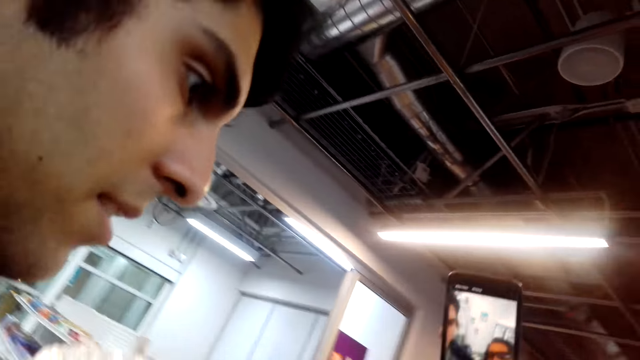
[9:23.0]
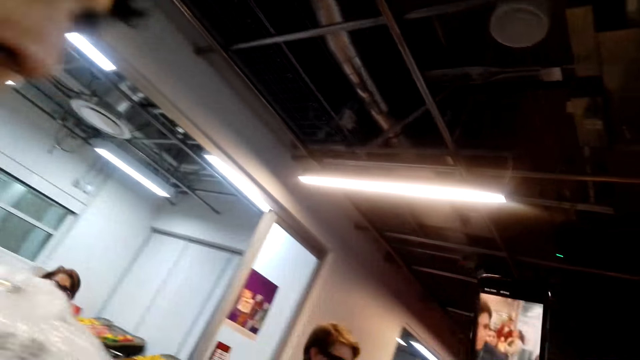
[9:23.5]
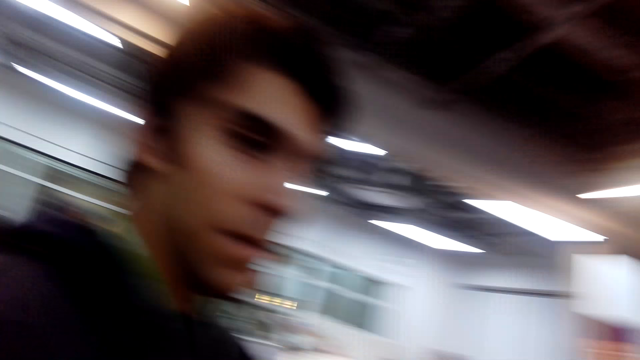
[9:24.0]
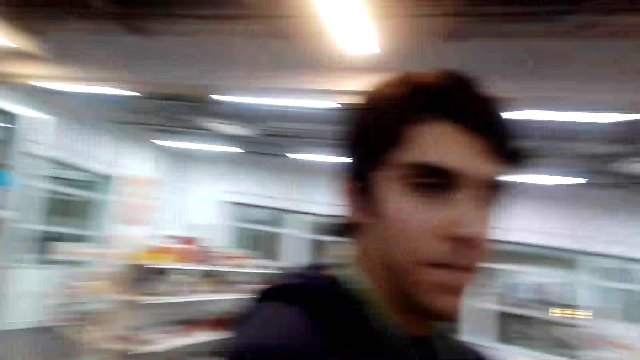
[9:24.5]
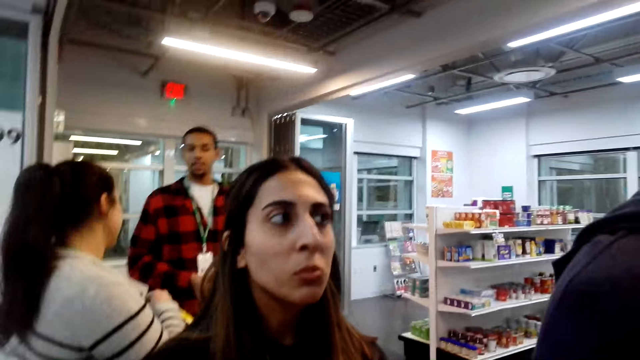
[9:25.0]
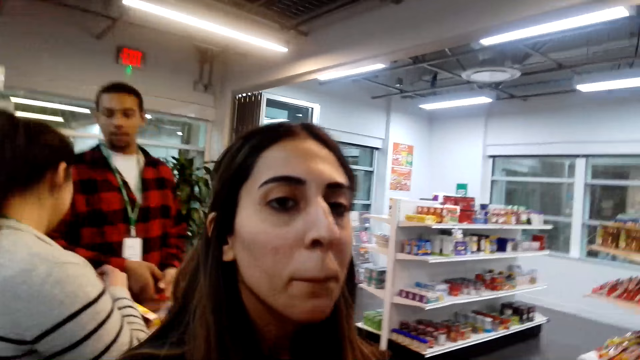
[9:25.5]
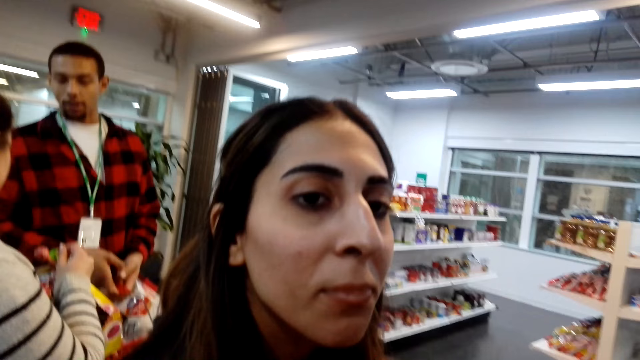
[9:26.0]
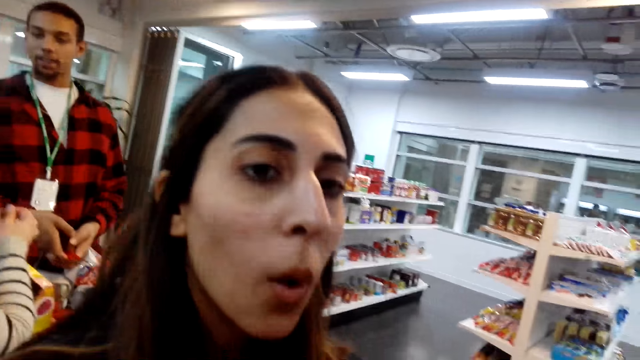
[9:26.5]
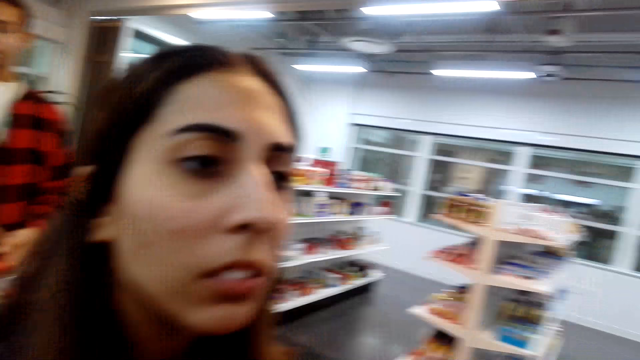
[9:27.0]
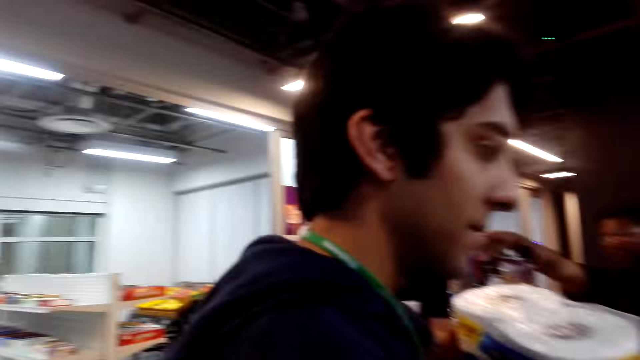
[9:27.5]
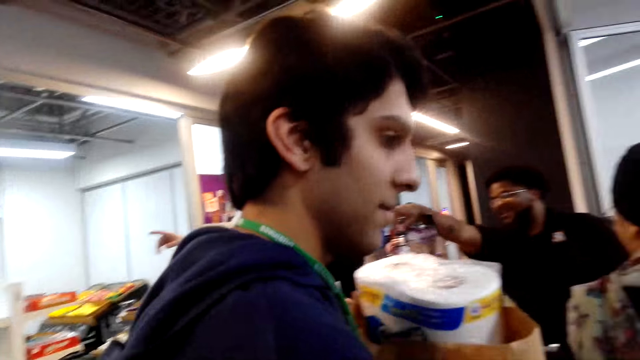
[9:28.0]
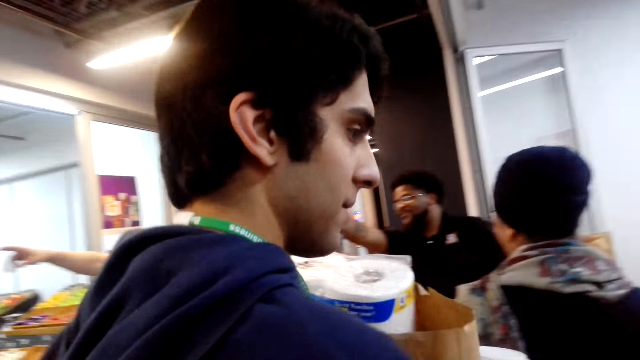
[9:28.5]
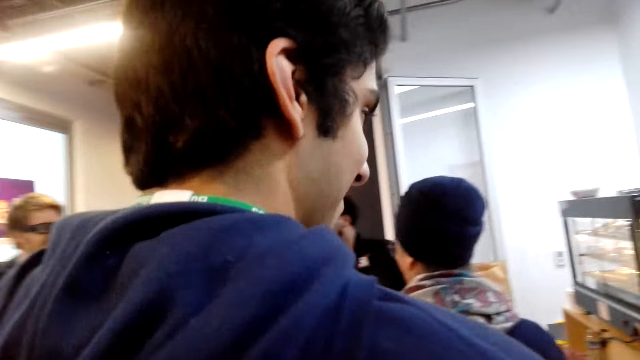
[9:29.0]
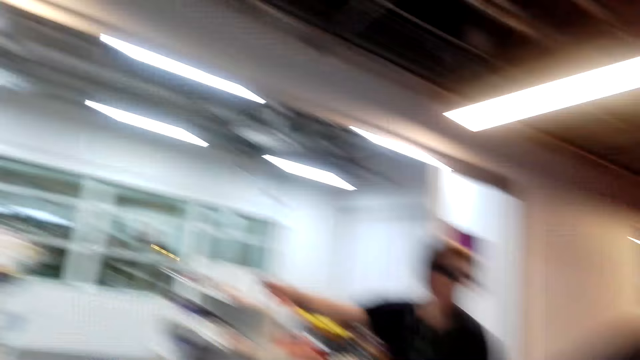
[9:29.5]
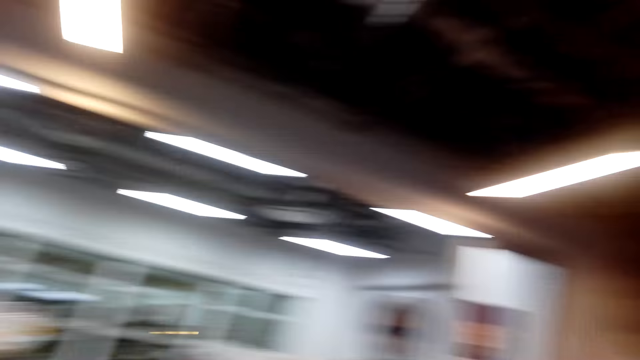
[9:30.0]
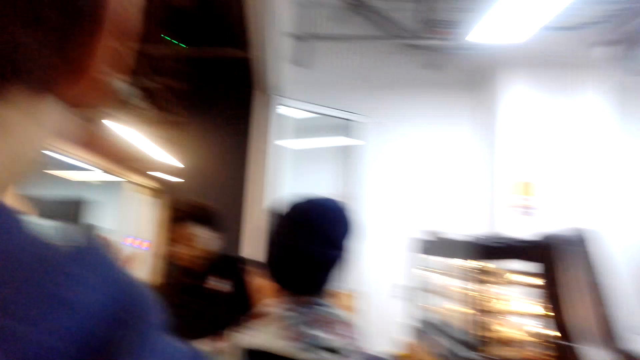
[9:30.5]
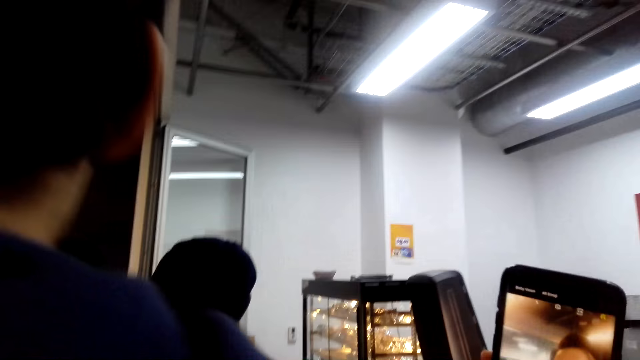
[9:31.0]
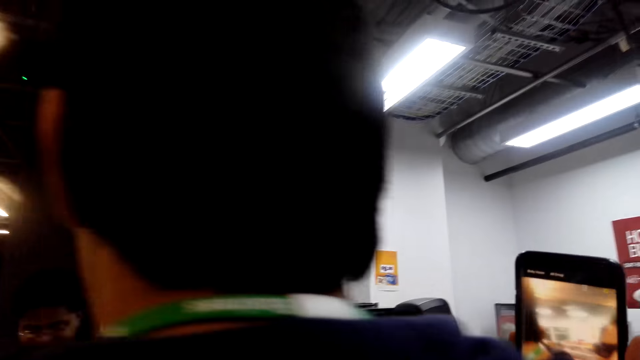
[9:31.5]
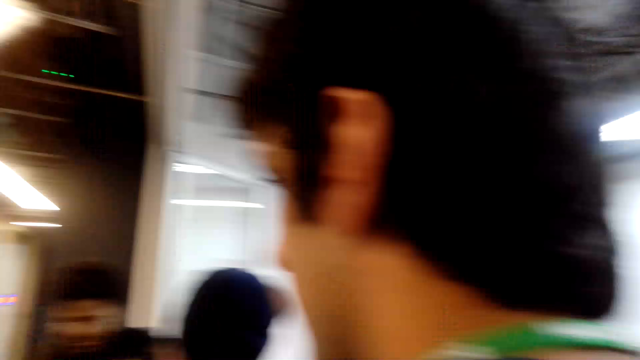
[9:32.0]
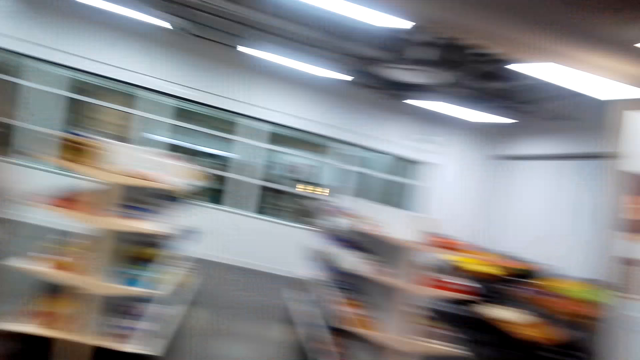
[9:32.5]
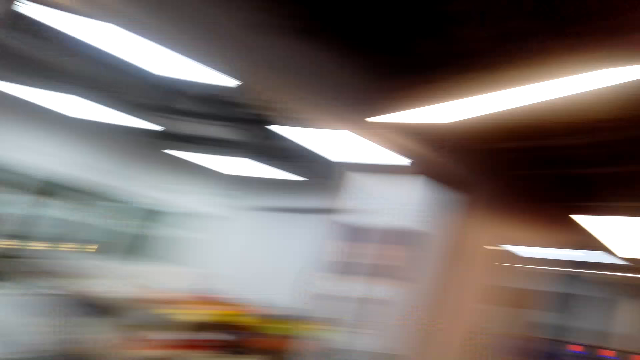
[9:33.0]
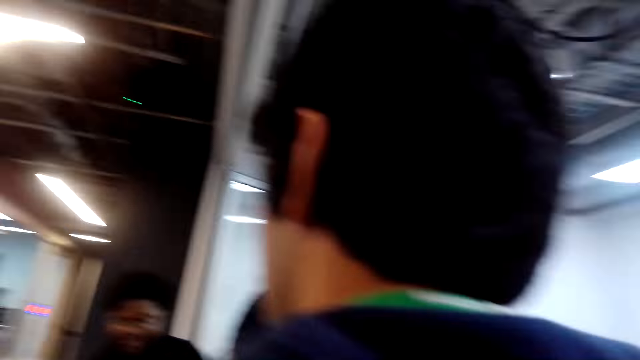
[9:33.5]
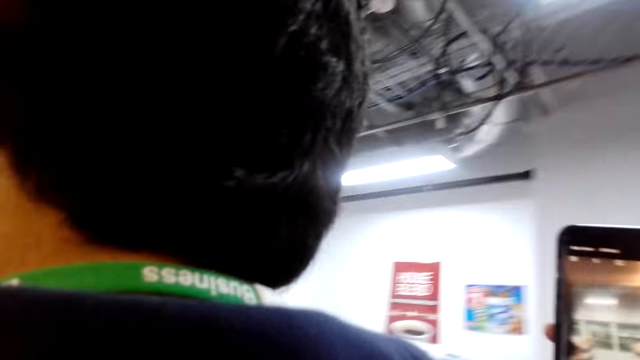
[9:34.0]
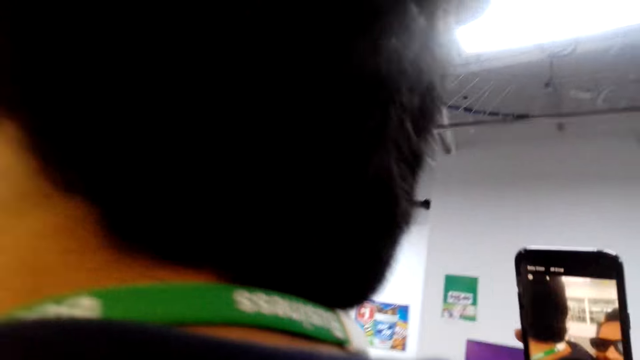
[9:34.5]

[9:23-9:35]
The camera wearer takes a selfie with a person. They look around. A woman looks at the camera wearer. Another person talks with a third person. The woman speaks to the camera wearer. The first person walks around the supermarket. Another person shops around the supermarket. The camera wearer speaks to a man. They take a selfie. They look around. The woman laughs.

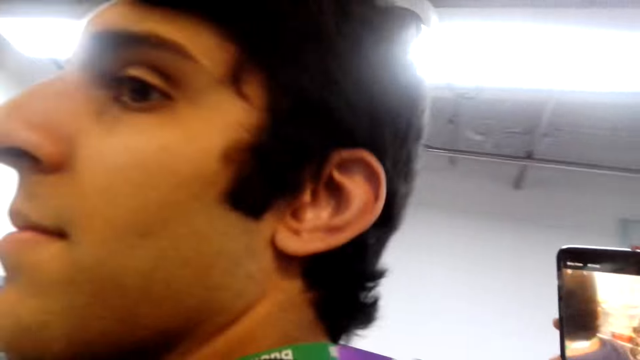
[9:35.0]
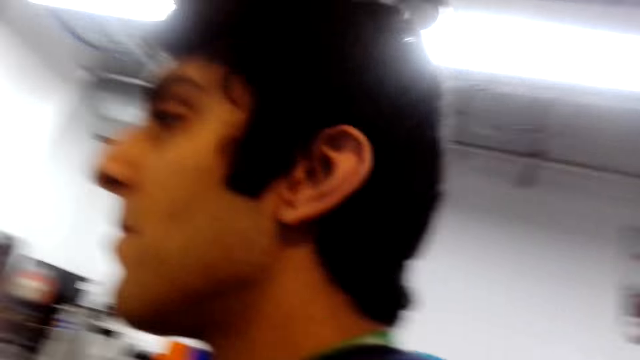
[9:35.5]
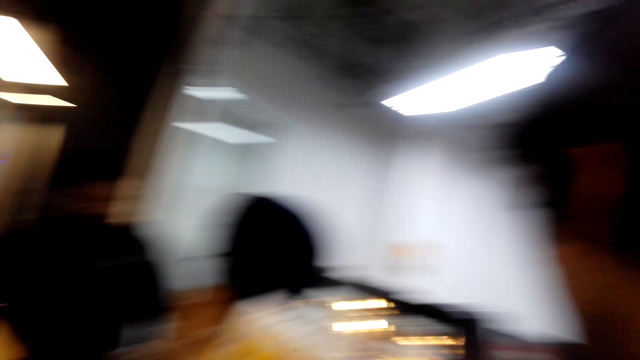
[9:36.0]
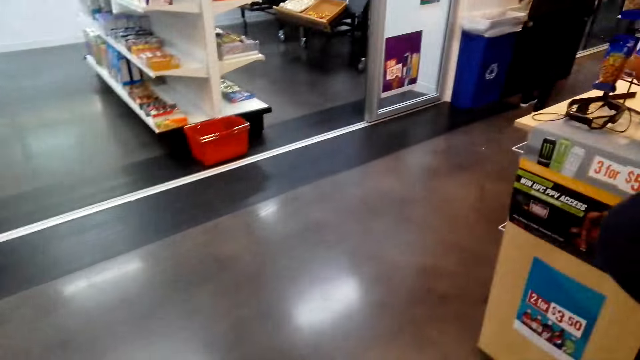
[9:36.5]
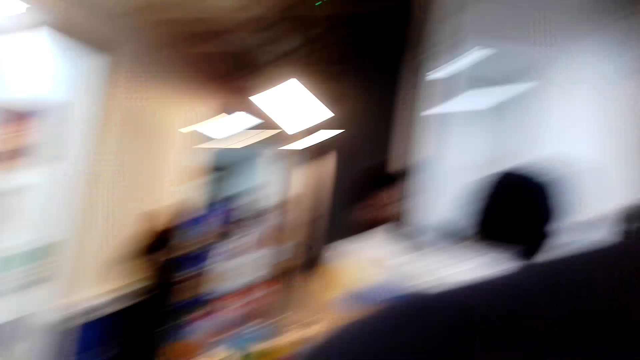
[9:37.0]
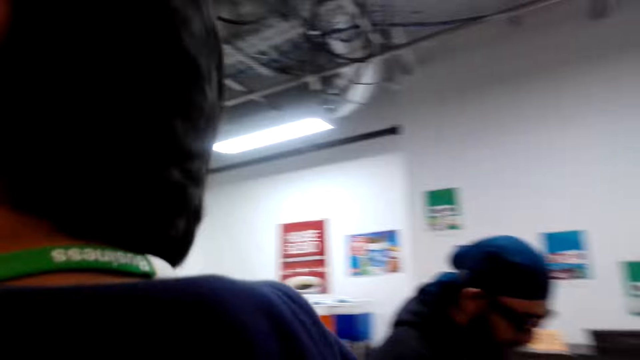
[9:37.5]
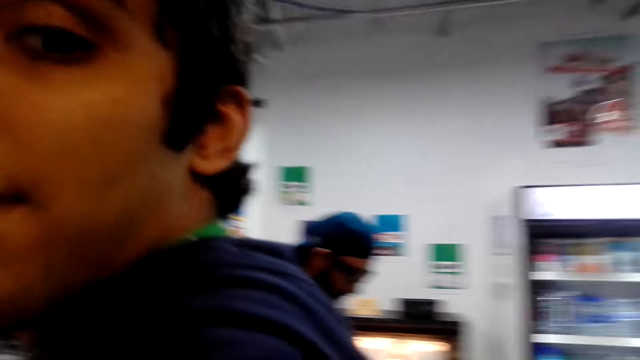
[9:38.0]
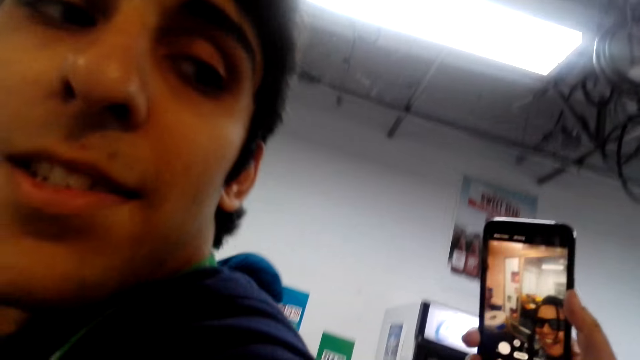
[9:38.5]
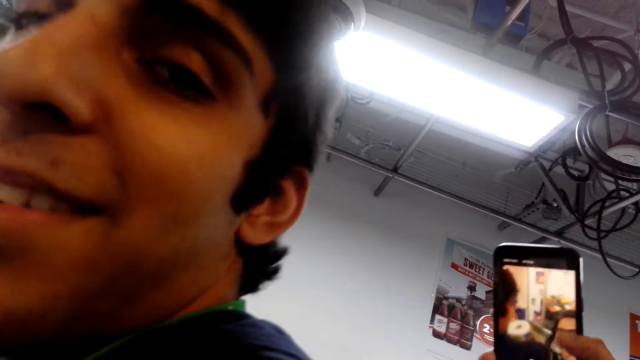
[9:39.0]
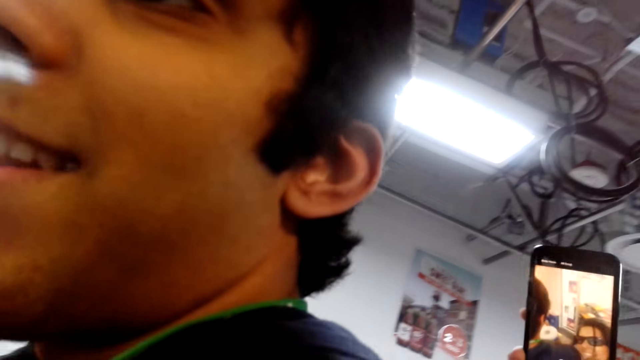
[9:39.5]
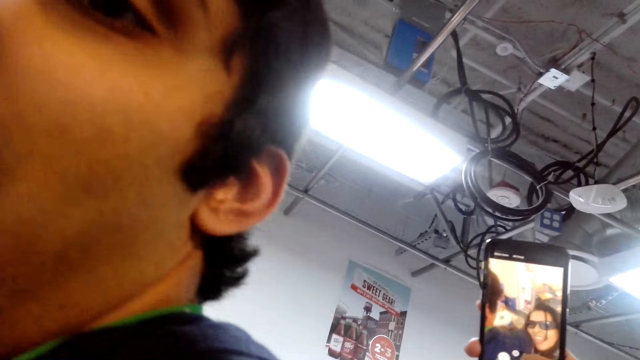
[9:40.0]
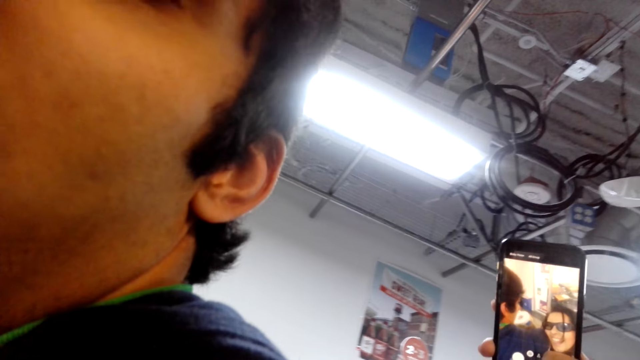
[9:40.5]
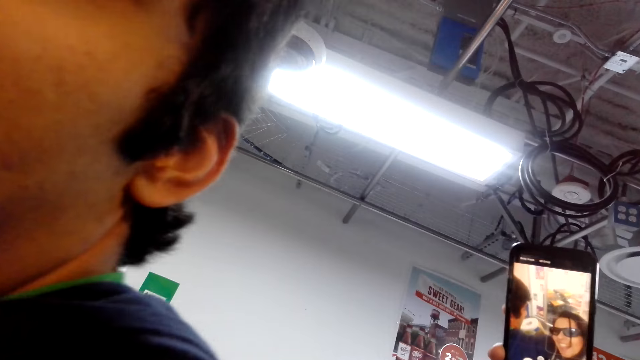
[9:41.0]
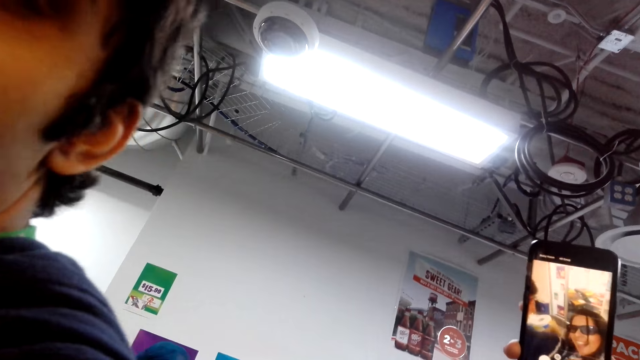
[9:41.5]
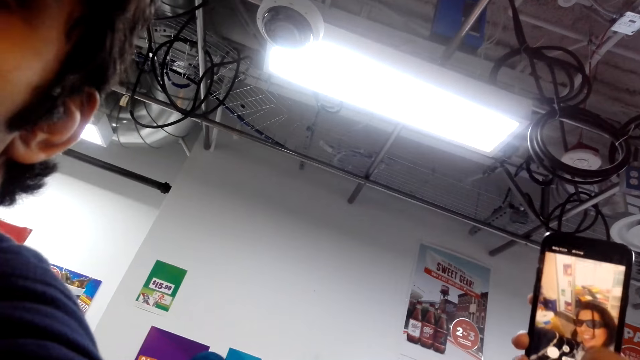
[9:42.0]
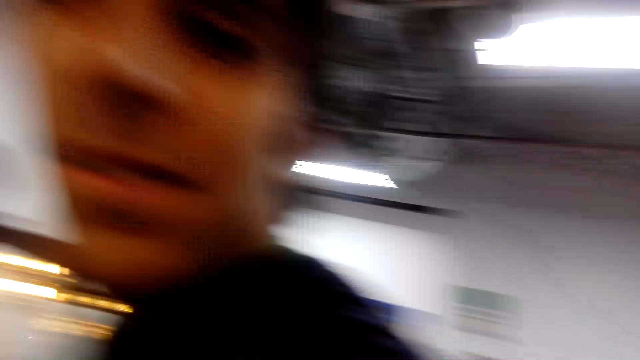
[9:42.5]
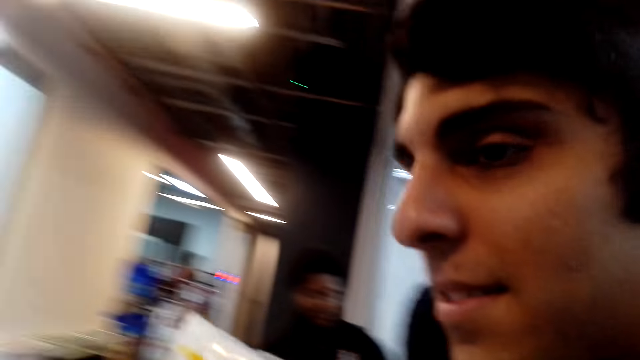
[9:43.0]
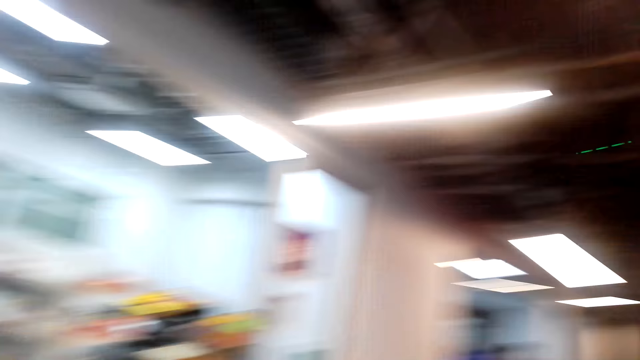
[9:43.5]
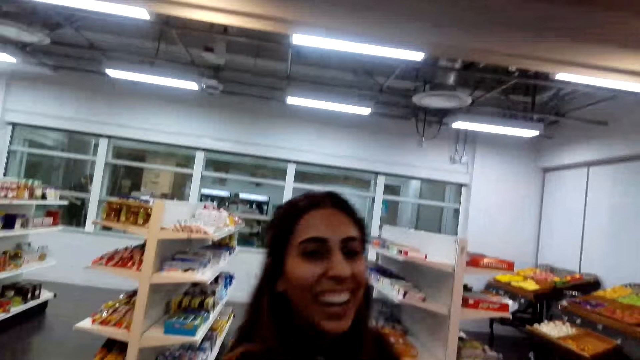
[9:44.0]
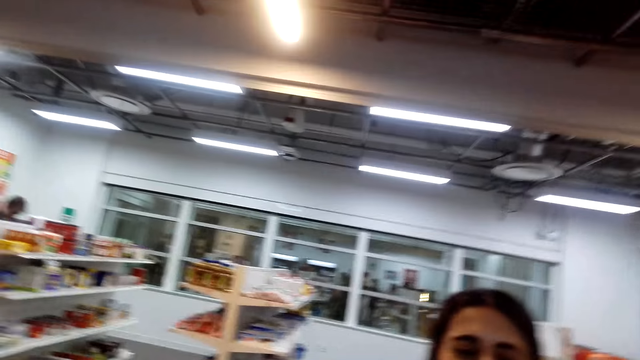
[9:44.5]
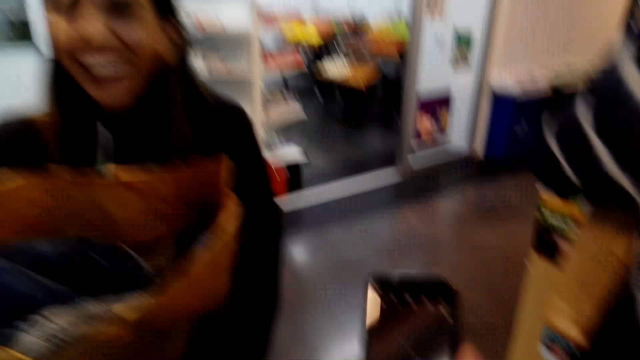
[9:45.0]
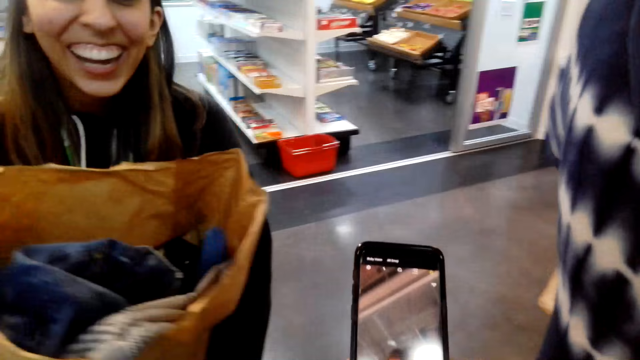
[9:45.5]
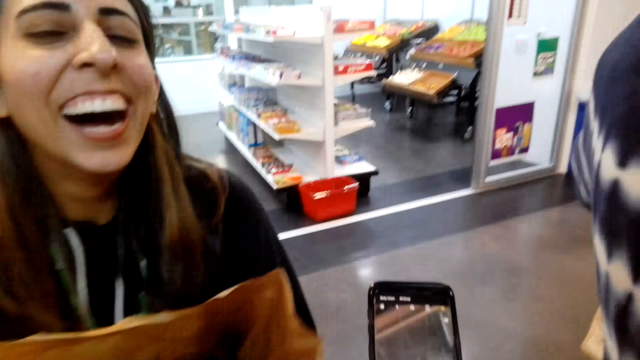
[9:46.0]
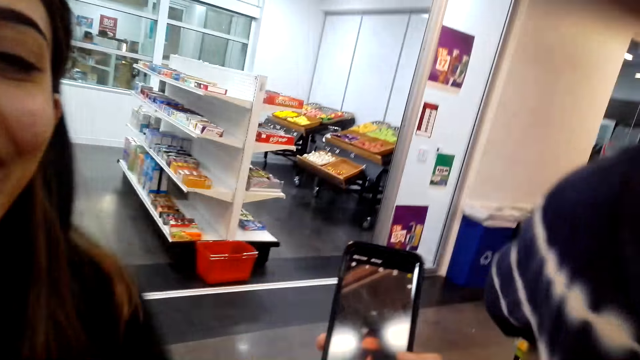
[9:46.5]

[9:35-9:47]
A person looks around. The camera wearer looks around. A man speaks to the camera wearer. The camera wearer takes a selfie. The person looks around. The camera wearer laughs. Another person talks with the camera wearer. A woman laughs.
